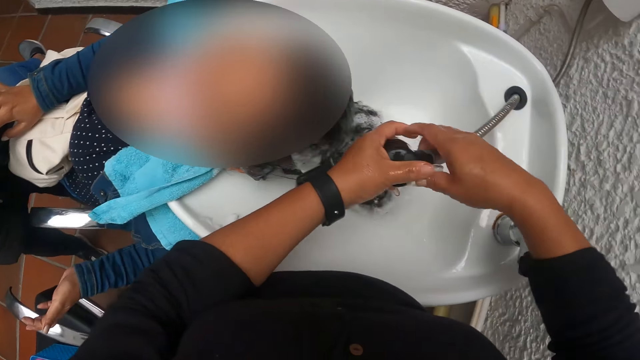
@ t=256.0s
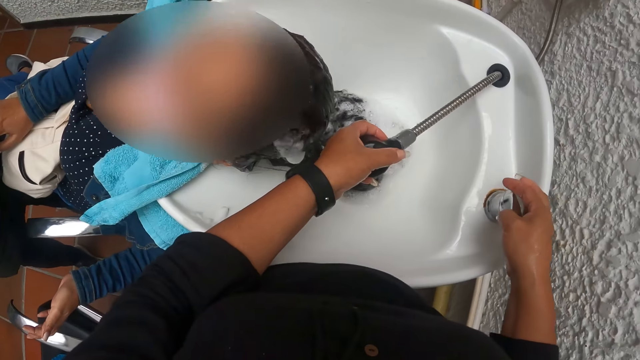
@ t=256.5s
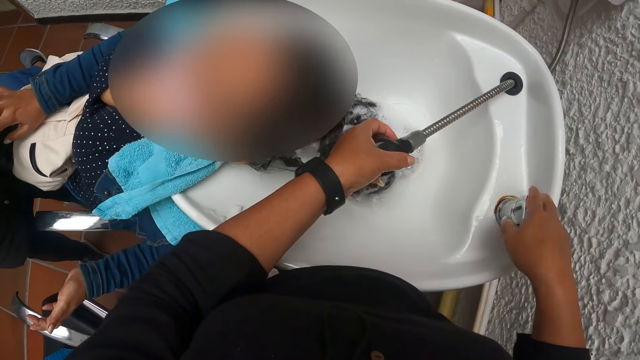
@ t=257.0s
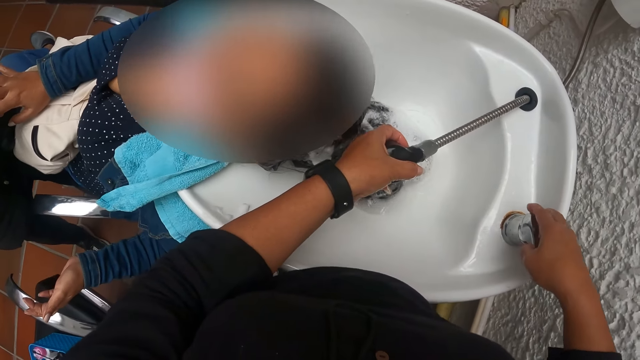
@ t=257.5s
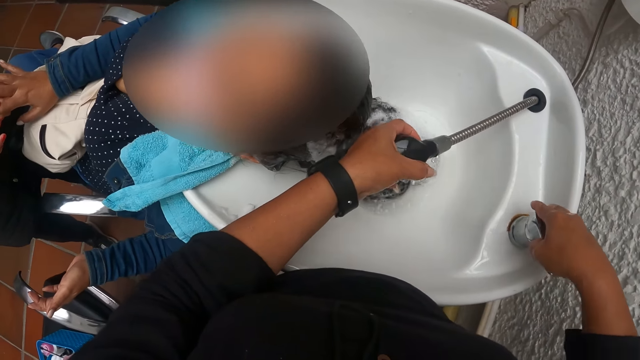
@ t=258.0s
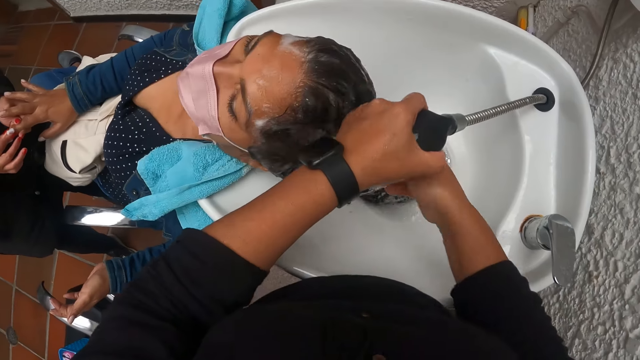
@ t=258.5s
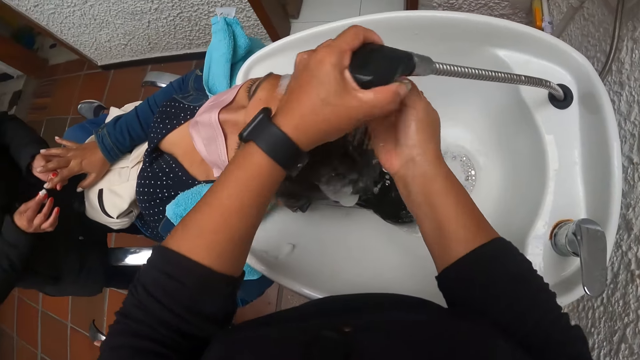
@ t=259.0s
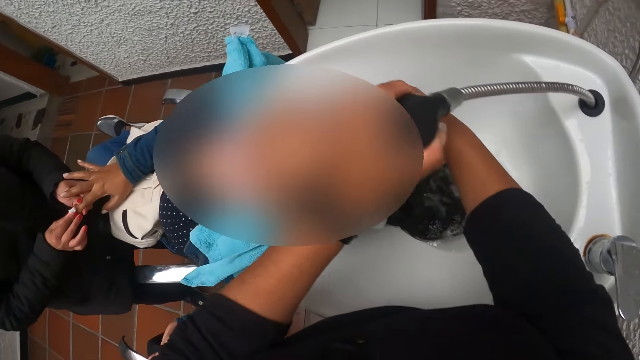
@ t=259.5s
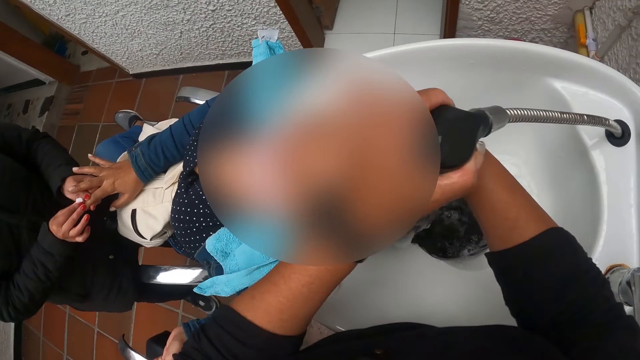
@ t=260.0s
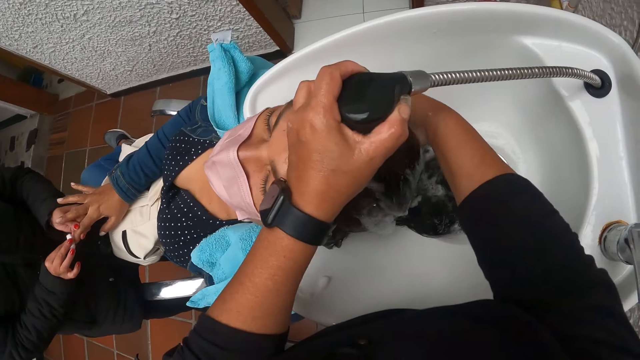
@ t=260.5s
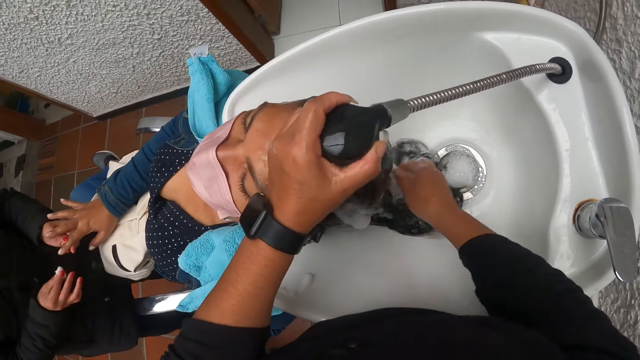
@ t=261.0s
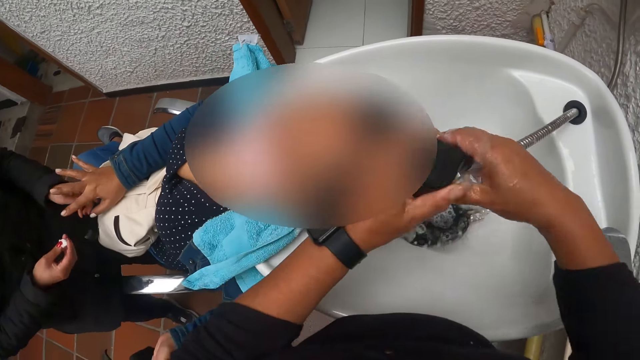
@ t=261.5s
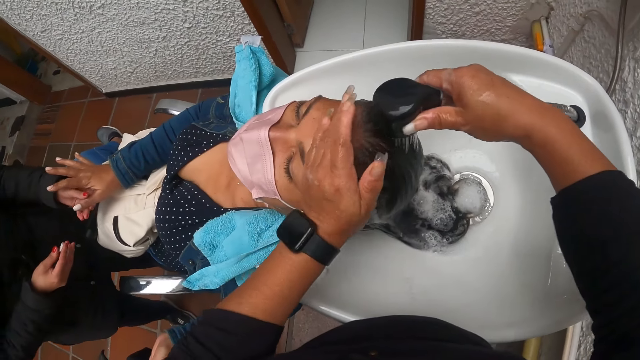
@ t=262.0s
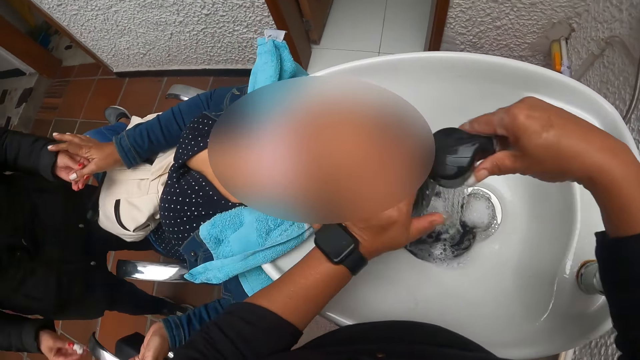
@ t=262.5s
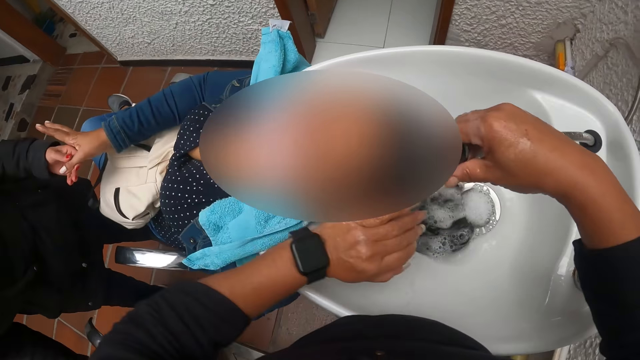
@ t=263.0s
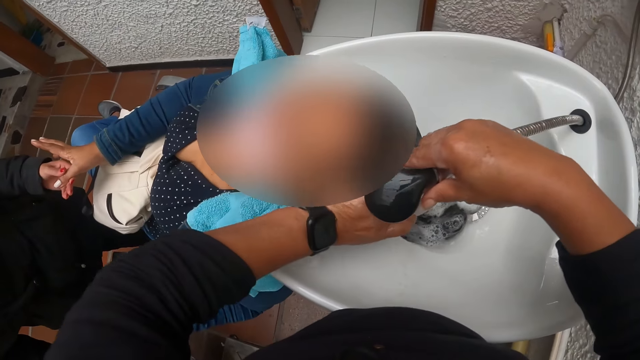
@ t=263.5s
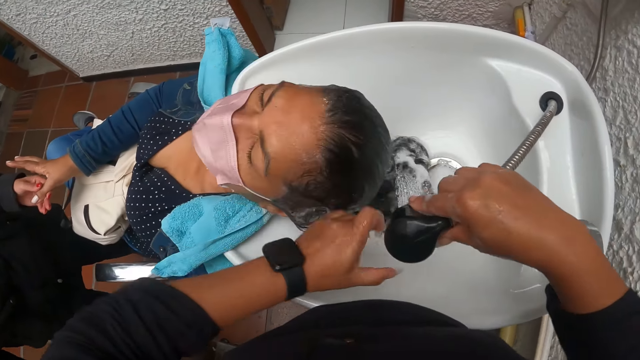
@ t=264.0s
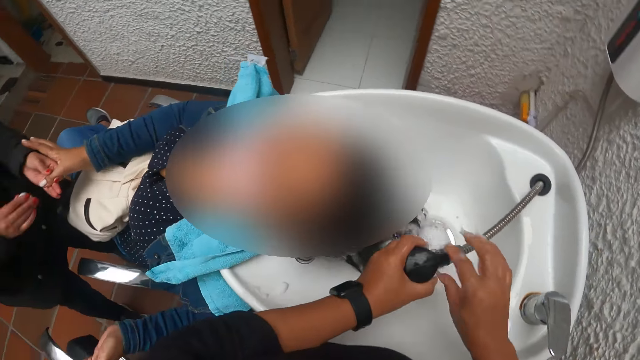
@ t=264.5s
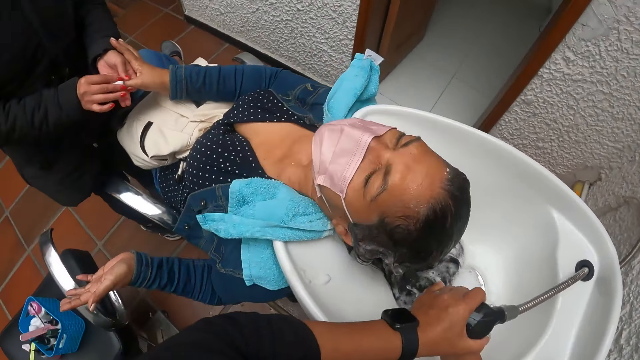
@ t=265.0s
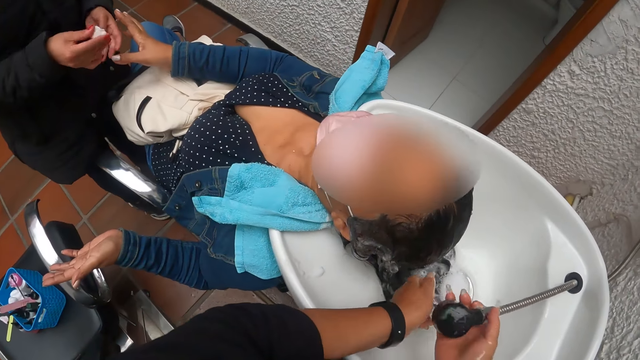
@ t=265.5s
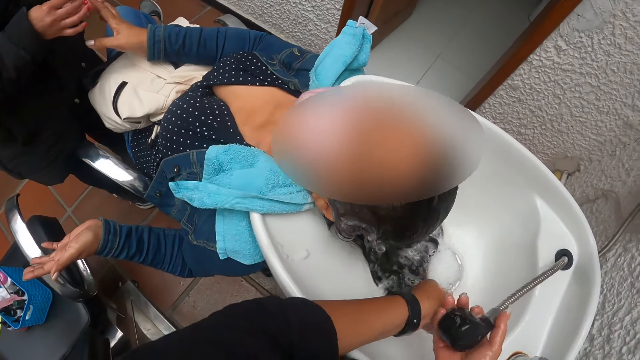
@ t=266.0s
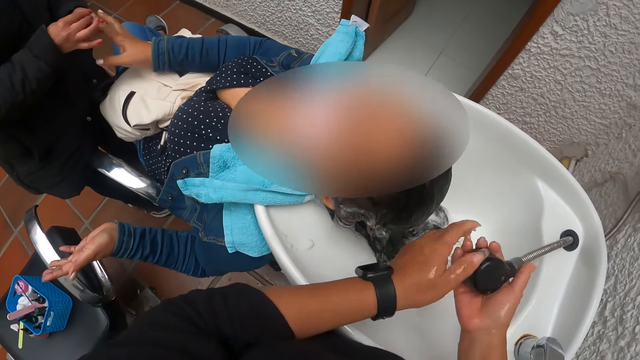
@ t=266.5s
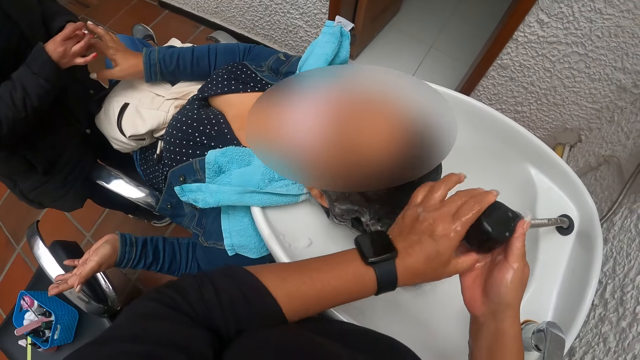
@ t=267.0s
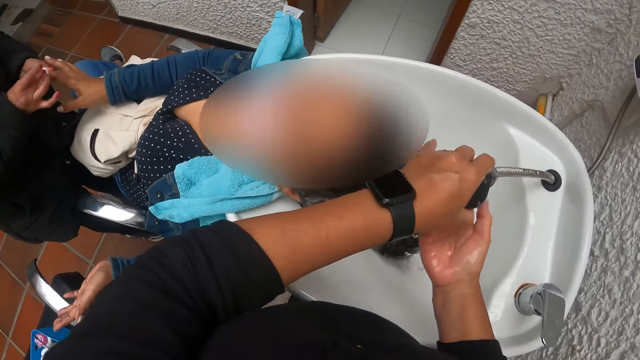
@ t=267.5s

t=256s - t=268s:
The camera wearer rinses her hand. She reduces water from the tap. She turns the knob of the tap with her right hand. She rinses her hand. She washes a woman's hair with water from the tap. Another woman wipes the first woman's nail. The camera wearer pours water on the first woman's hair. She picks up the tap with the right hand and rinses the first woman's hair. The other woman pulls her hand aside. The other woman wipes the first woman's nail. The camera wearer rinses her hand.

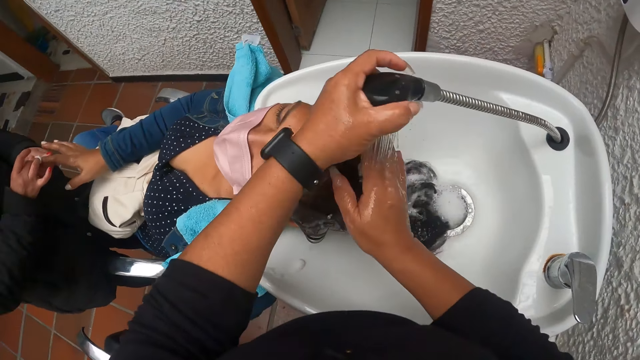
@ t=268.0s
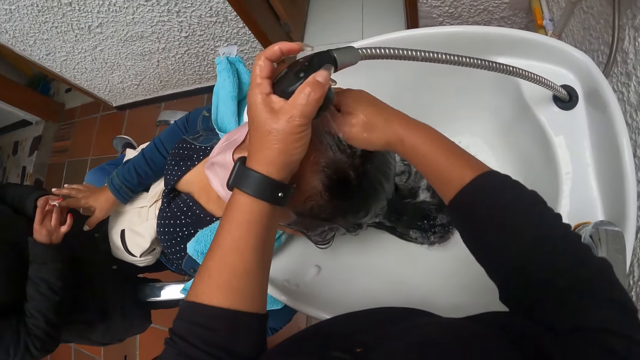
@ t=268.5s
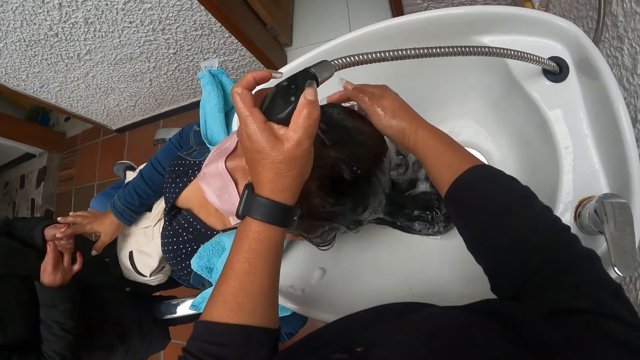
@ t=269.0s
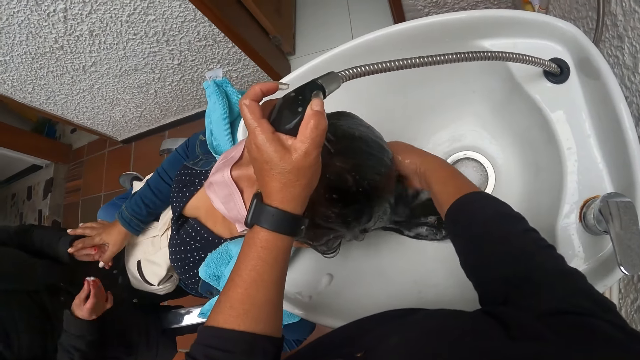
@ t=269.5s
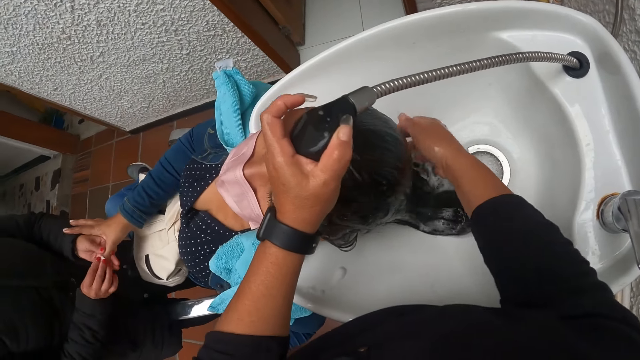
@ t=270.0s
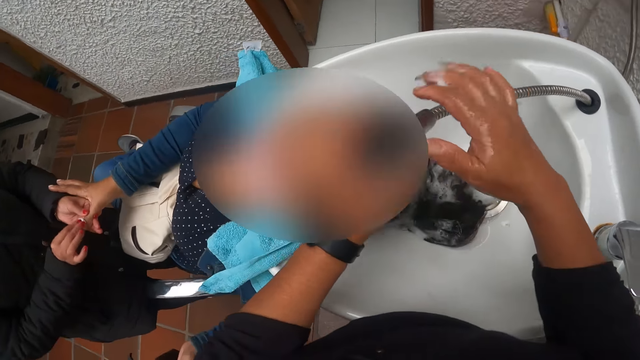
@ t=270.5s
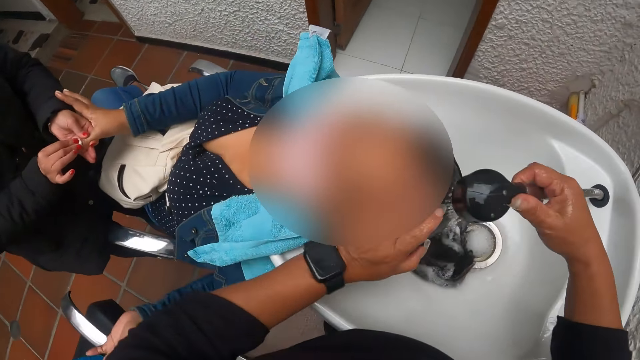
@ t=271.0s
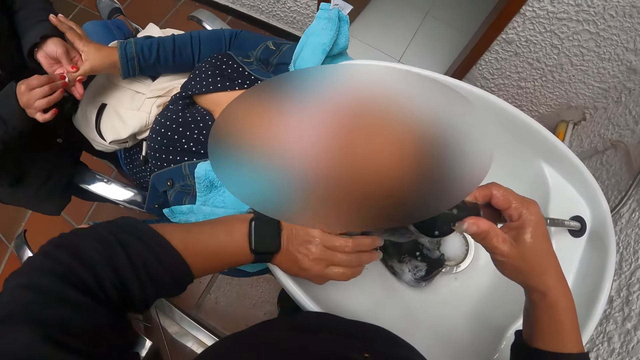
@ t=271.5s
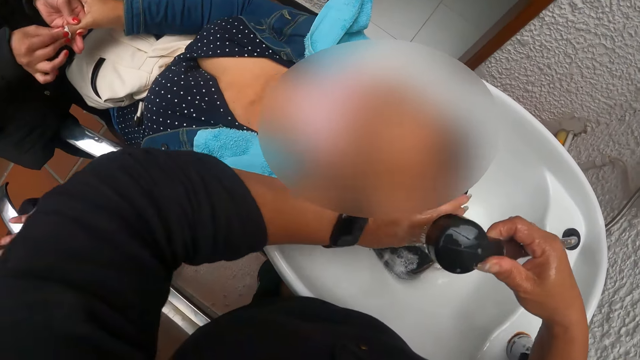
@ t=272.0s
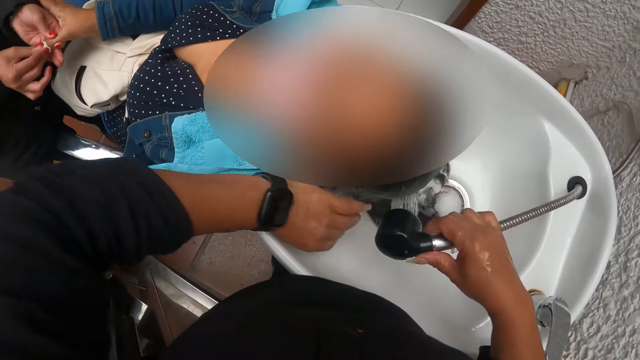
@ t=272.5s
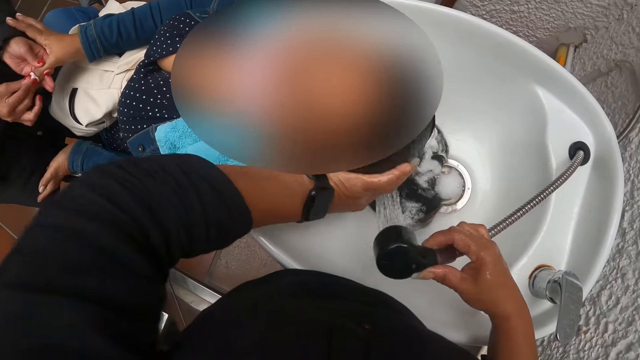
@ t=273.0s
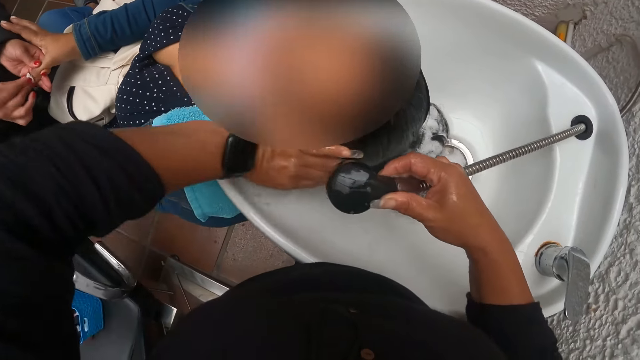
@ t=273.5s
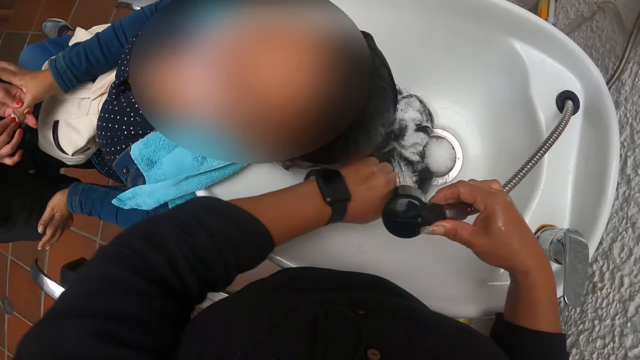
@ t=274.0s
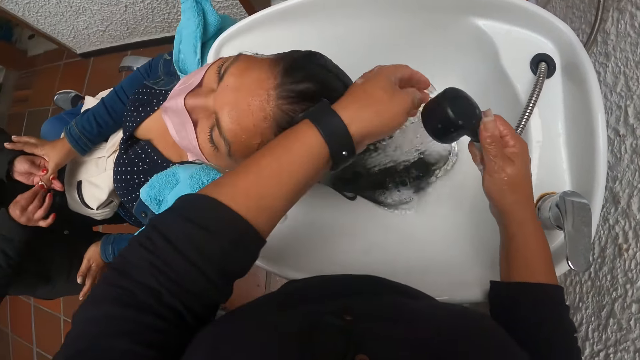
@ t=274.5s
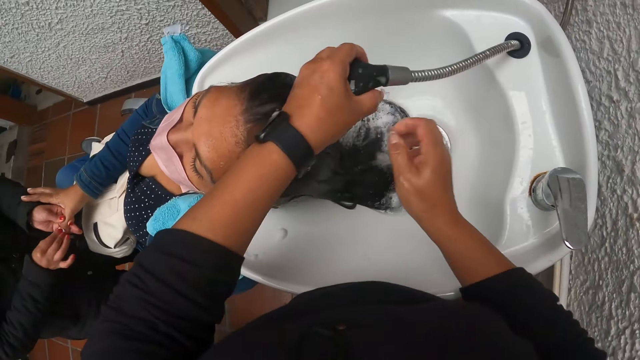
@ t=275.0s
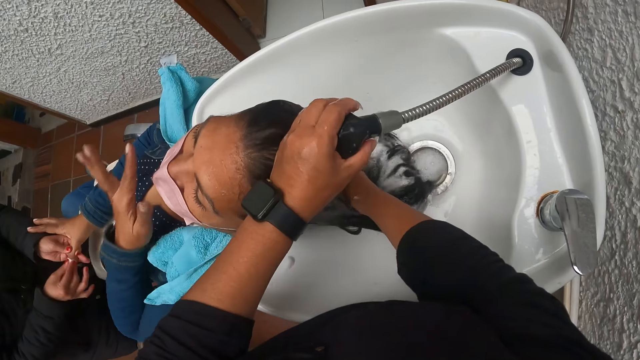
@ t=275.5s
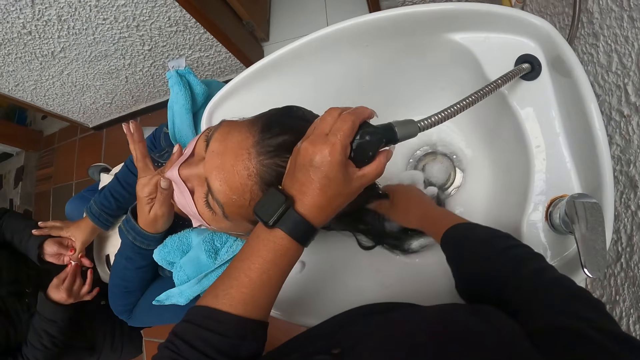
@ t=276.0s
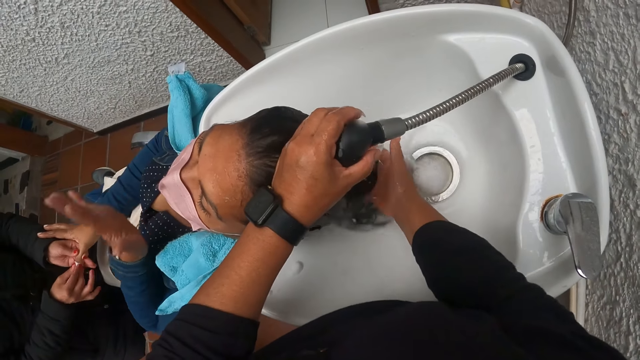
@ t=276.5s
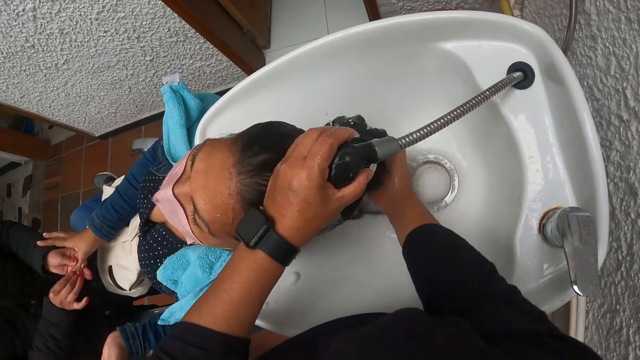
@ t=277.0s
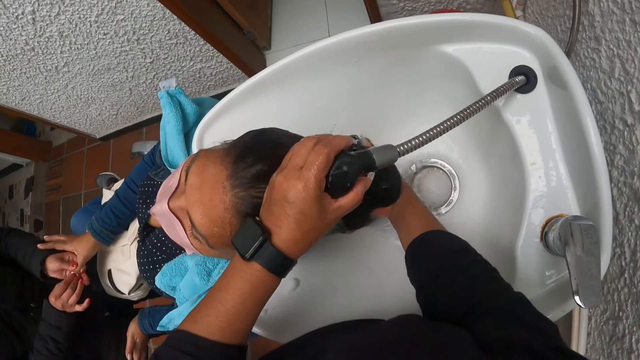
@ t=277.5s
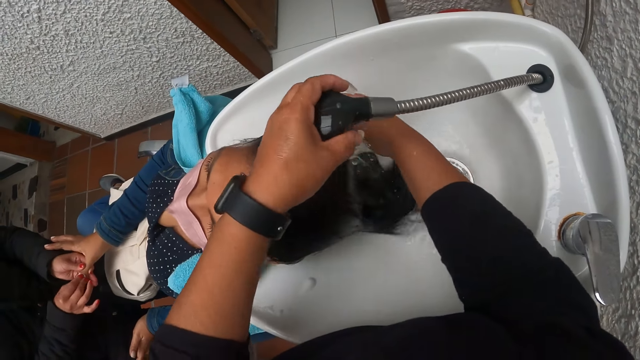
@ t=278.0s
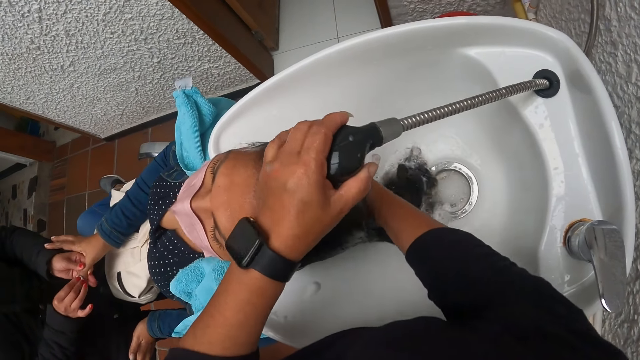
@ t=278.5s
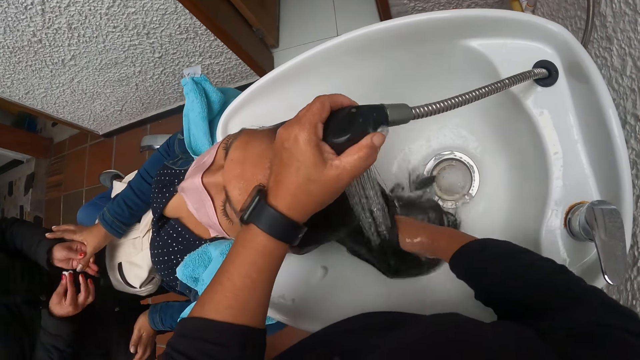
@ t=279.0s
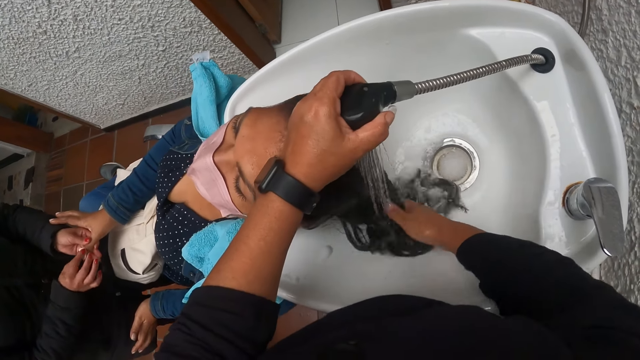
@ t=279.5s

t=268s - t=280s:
The camera wearer pours water on a woman's hair. They take the tap with the right hand and rinse the woman's hair. They take the tap with the left hand and rinse the woman's hair. Another woman wipes a nail.
